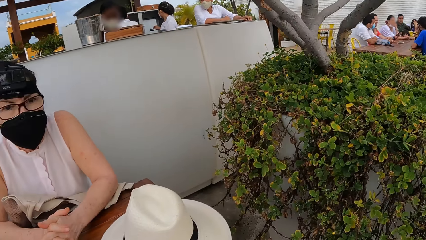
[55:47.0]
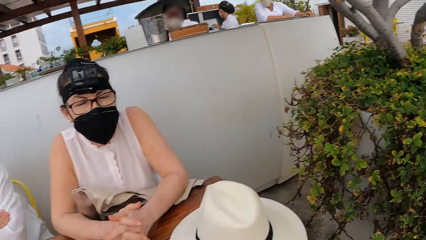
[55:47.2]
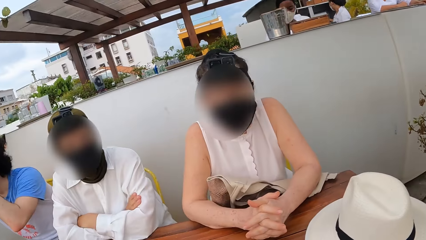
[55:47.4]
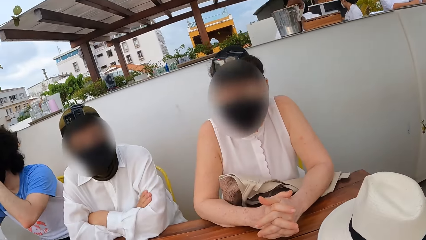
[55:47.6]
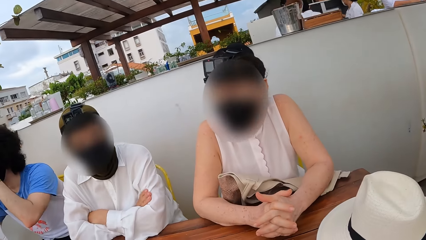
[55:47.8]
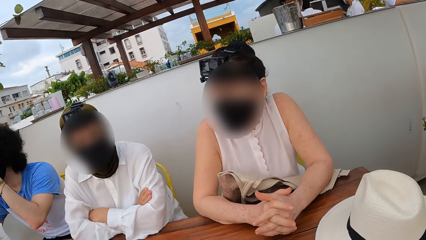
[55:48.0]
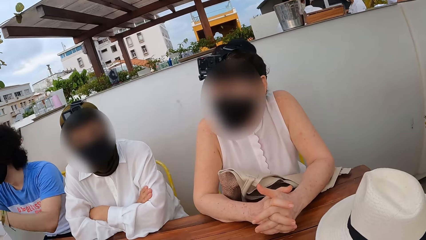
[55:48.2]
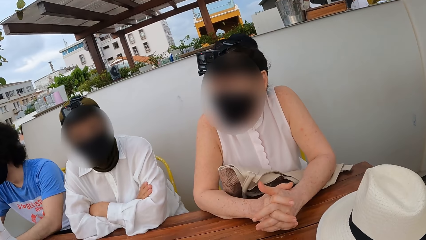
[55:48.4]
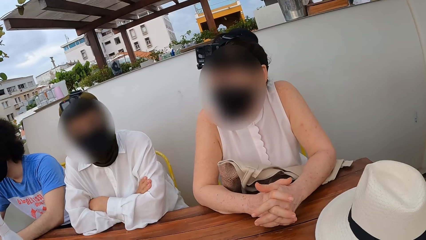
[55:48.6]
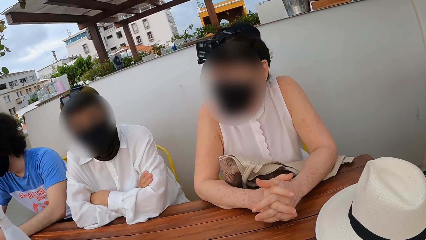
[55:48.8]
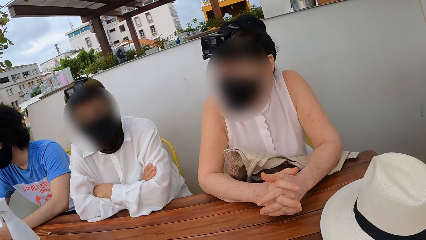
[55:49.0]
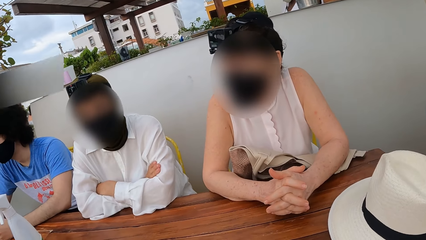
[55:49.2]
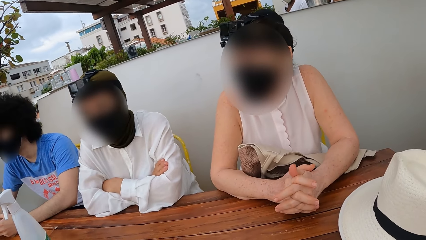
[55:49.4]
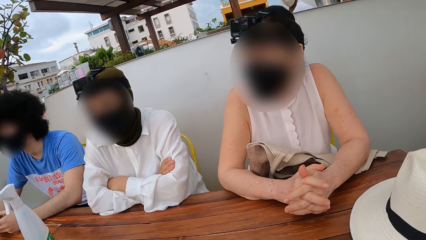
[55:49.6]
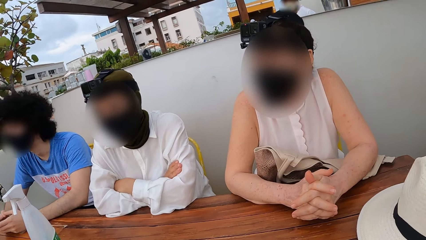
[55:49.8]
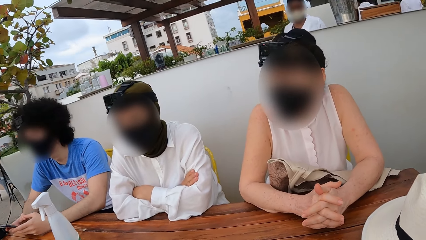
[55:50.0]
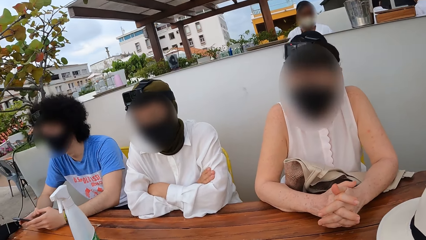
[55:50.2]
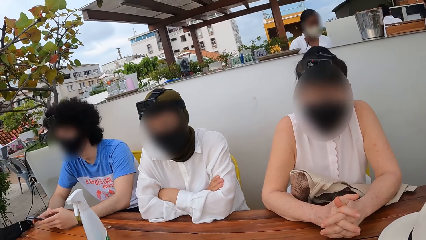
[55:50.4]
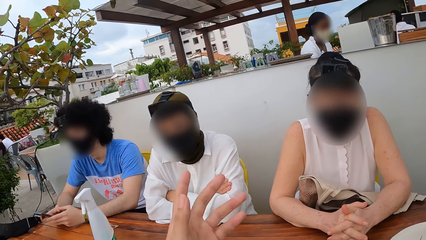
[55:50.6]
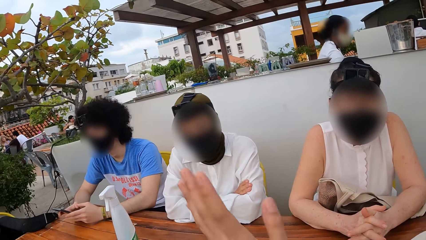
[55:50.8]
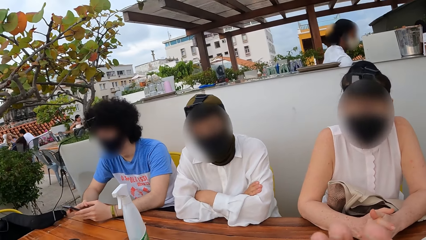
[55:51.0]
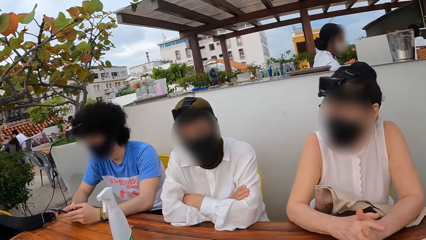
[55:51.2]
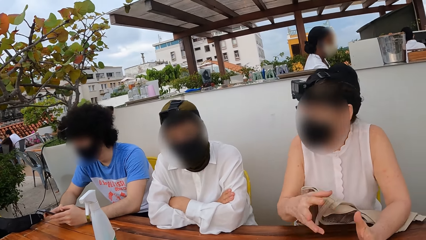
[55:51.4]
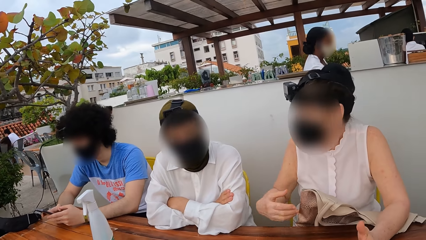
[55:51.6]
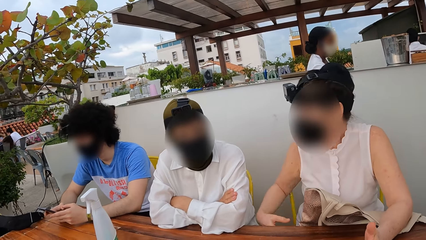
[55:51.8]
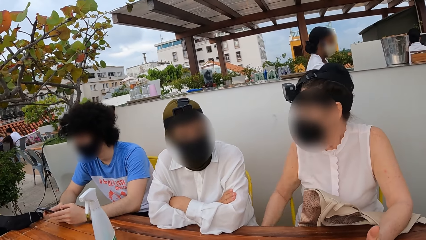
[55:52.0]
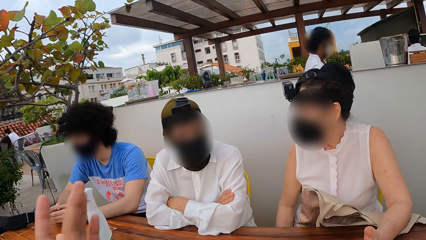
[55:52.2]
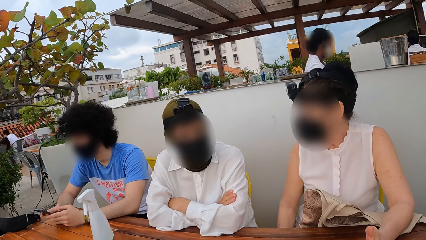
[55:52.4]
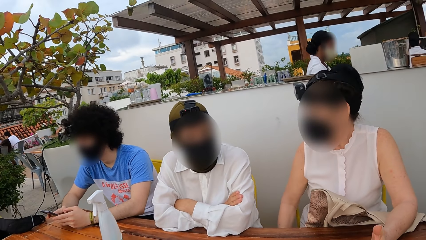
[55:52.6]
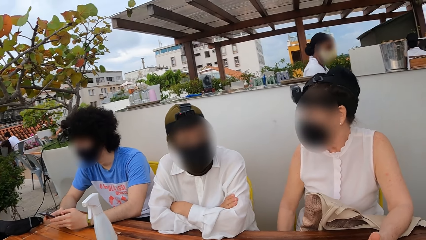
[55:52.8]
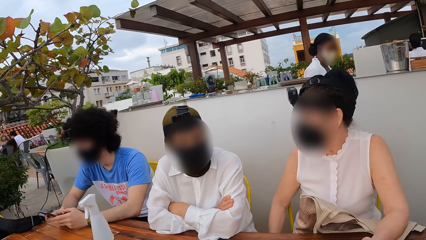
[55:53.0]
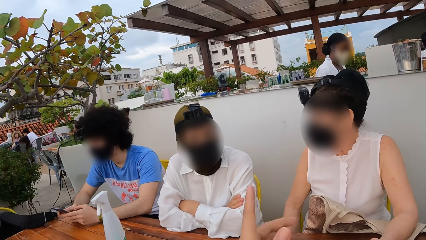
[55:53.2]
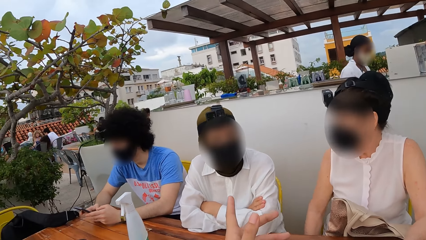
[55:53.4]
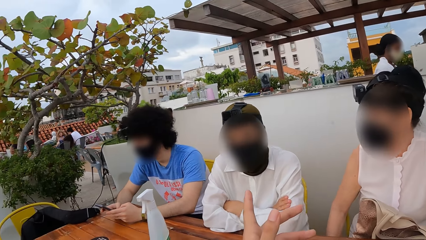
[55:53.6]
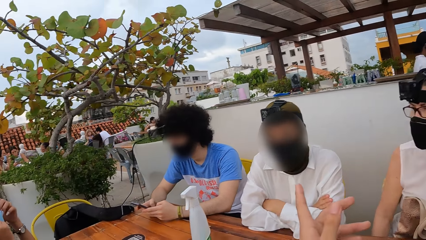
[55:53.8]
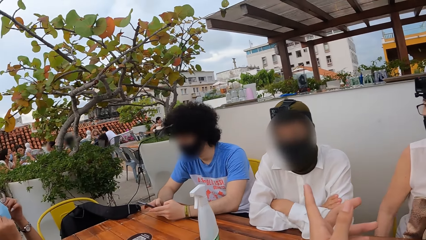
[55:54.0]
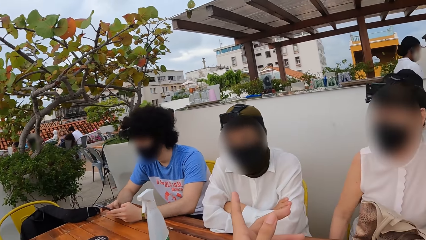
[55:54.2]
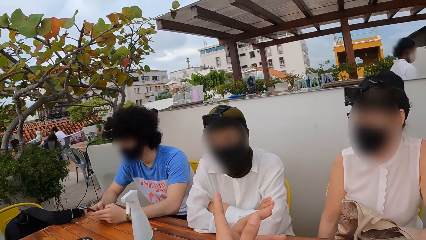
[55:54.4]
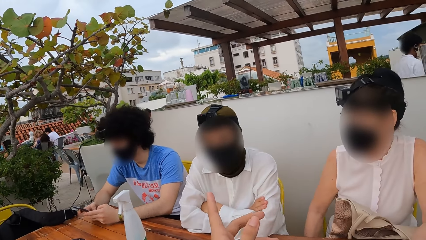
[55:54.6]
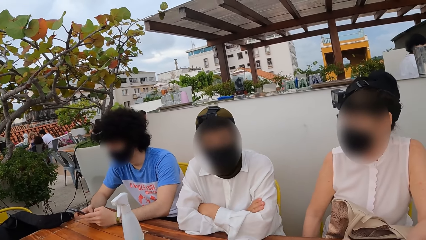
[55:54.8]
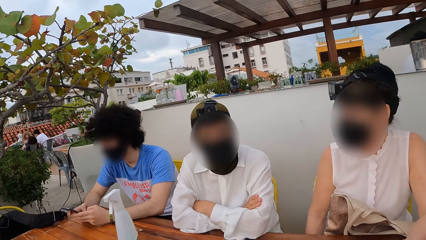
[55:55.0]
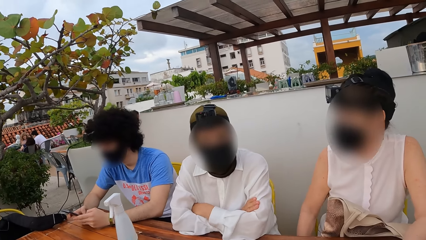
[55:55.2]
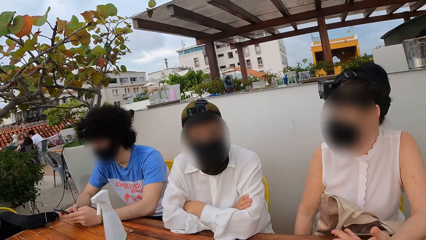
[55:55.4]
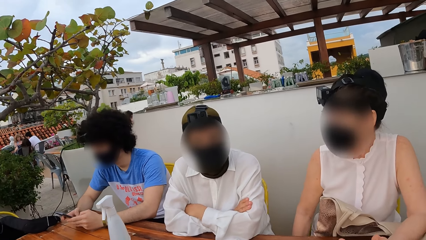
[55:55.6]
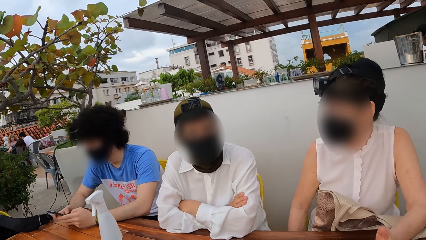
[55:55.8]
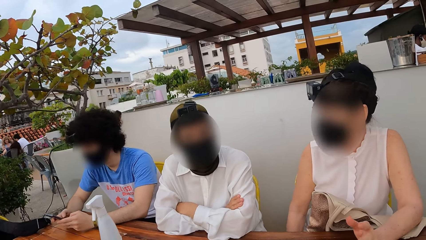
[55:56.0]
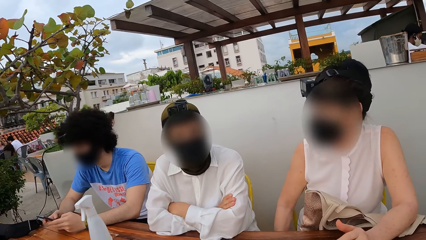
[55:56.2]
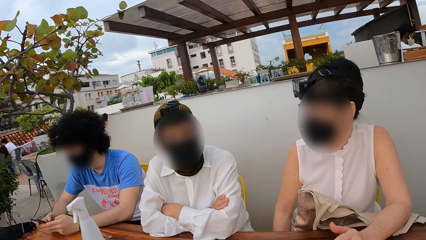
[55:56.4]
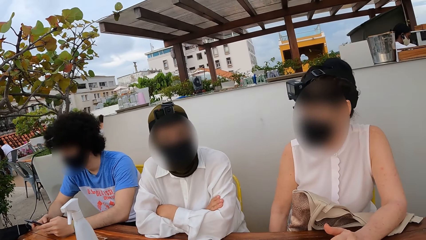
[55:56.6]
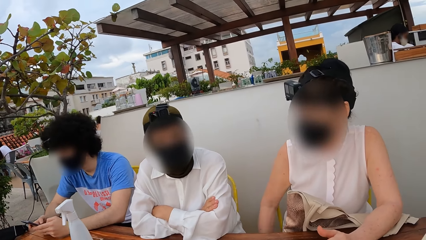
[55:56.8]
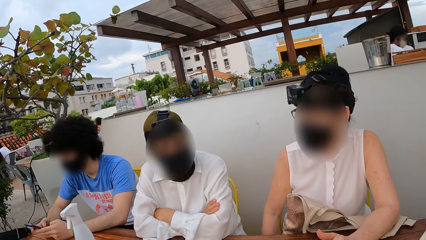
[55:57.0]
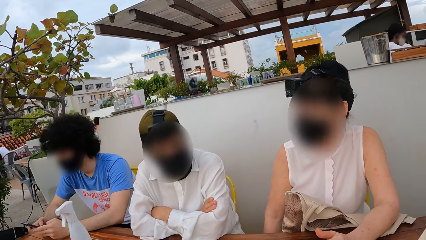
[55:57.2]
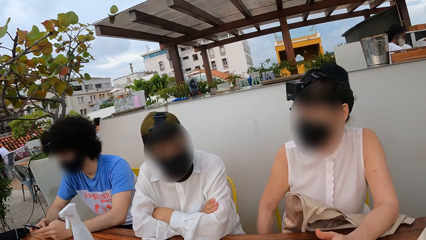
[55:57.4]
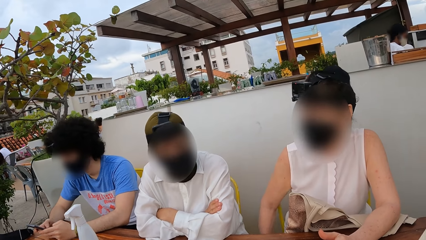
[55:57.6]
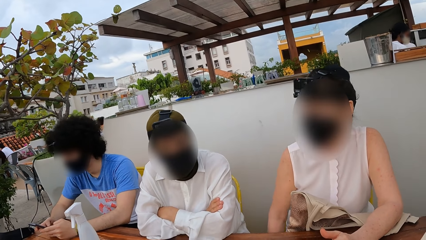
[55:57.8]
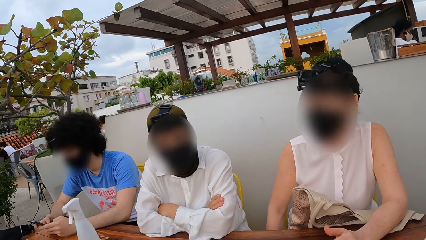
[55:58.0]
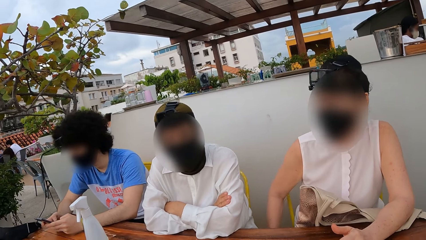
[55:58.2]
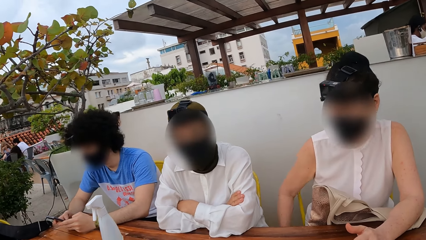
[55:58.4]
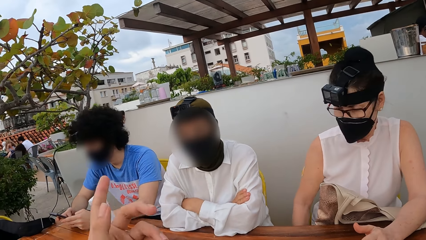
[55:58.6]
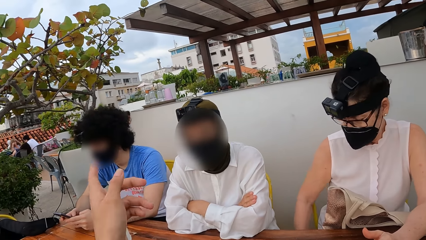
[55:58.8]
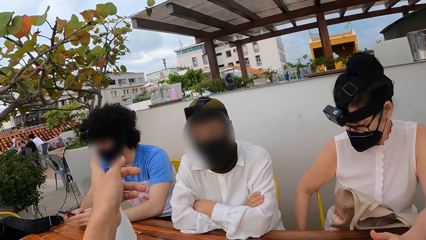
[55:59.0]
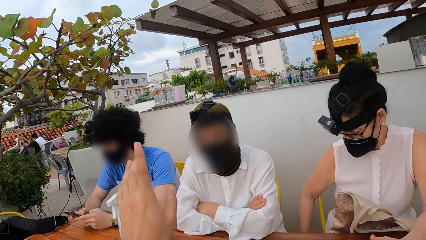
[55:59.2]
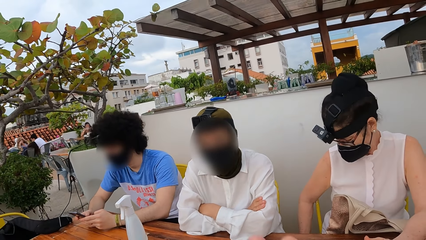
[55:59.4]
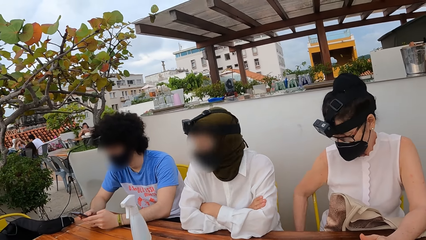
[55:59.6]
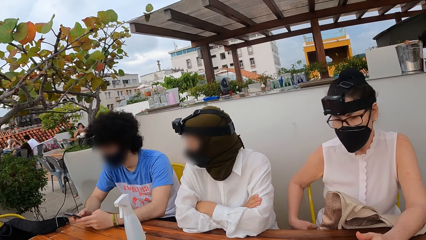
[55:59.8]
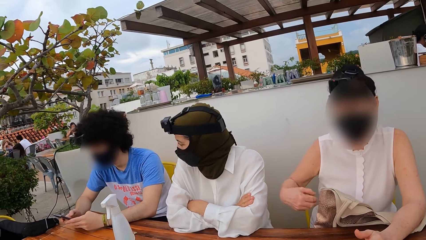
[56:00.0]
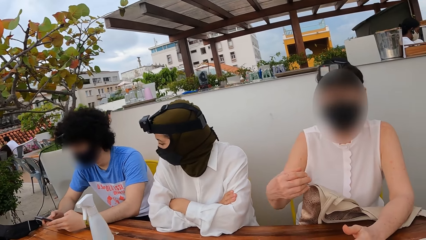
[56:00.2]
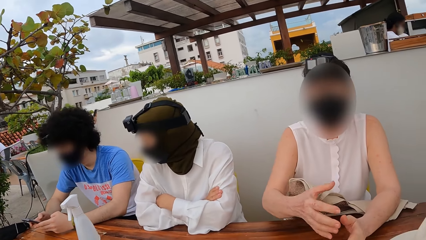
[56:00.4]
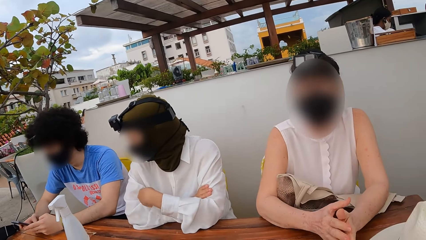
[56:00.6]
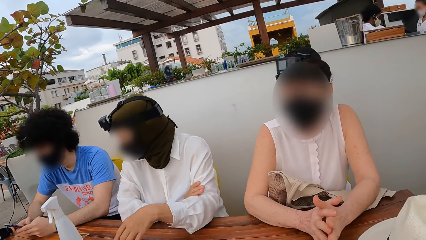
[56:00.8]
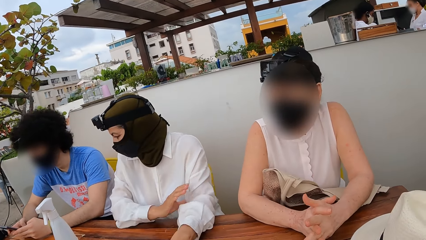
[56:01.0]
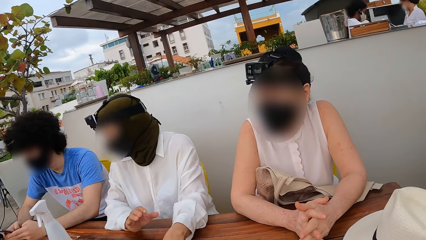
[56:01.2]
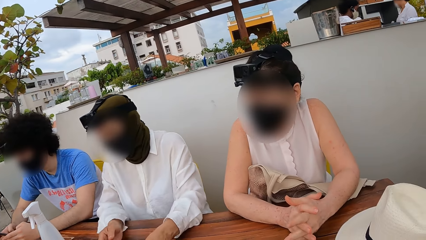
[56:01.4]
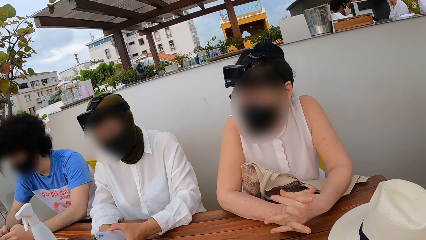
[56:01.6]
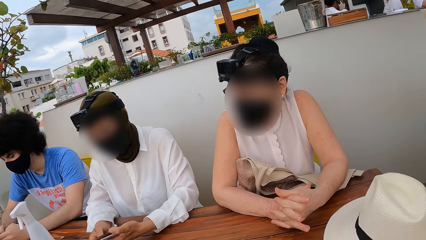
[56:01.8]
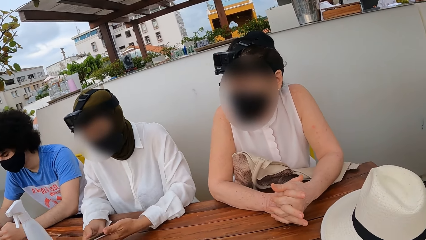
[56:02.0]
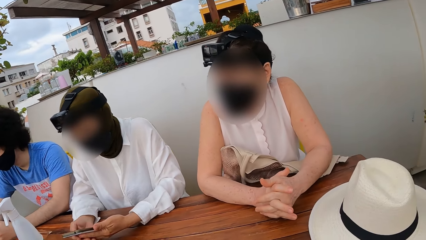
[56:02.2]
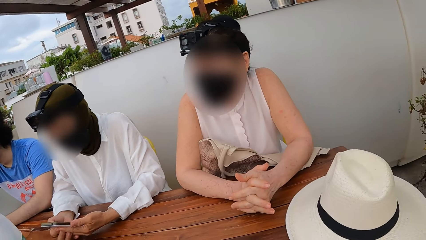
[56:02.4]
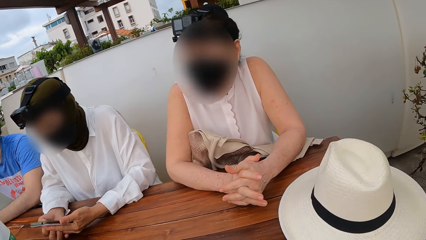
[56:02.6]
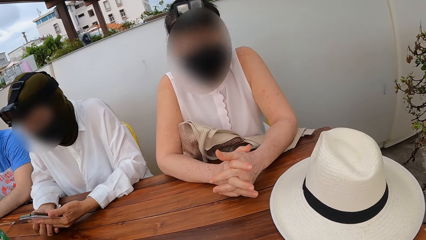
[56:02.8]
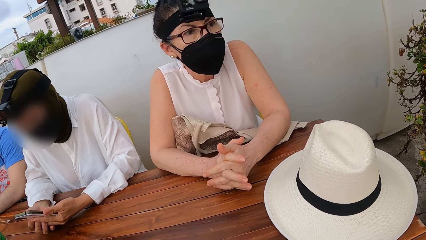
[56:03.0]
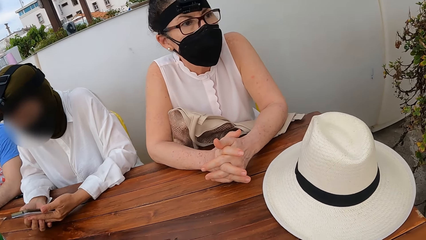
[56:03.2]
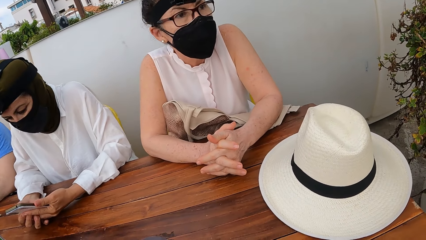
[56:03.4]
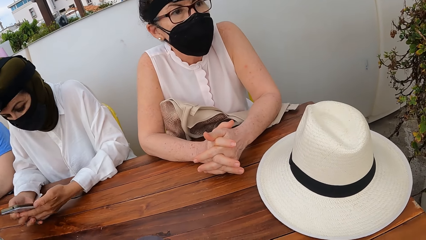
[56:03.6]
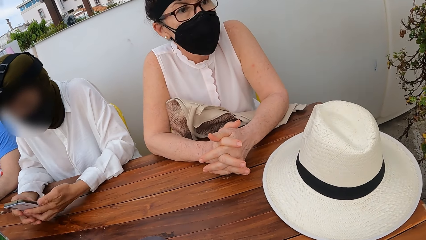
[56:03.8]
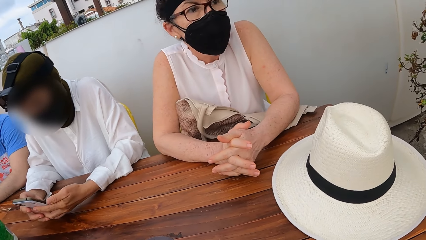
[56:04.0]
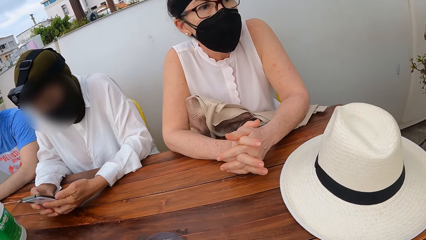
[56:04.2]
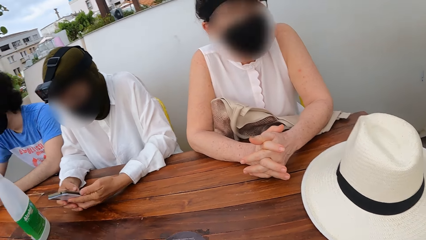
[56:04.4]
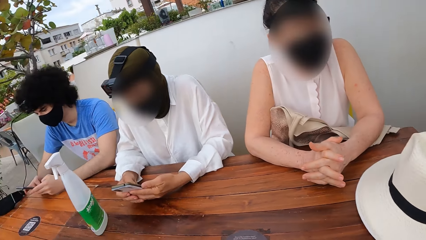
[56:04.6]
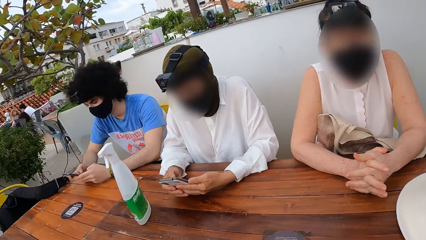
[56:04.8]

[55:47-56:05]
The camera wearer adjusts hands. They sway a hand. A lady crosses her hand. The camera wearer looks around. Another lady operates a phone.
